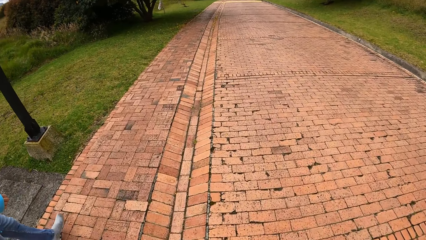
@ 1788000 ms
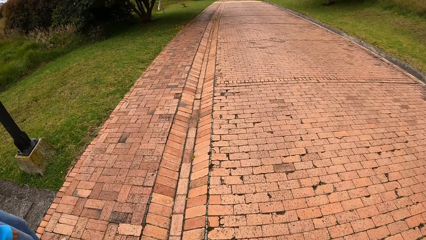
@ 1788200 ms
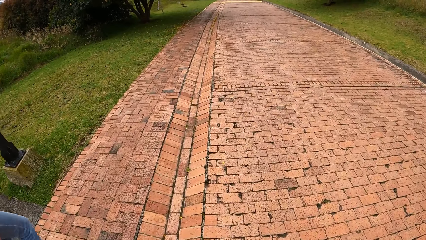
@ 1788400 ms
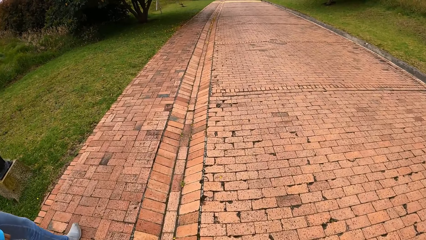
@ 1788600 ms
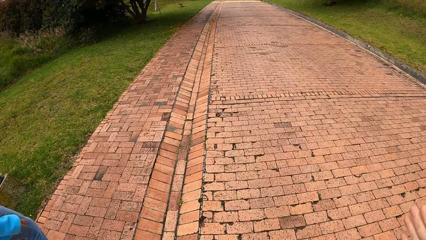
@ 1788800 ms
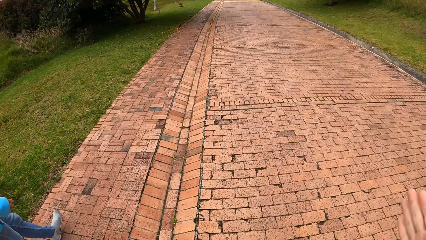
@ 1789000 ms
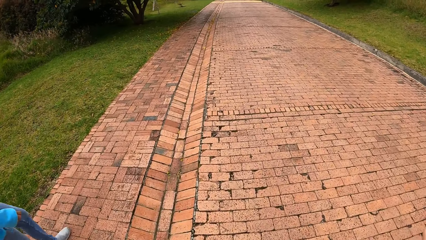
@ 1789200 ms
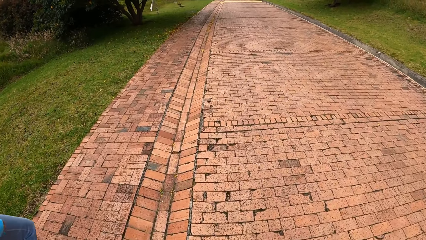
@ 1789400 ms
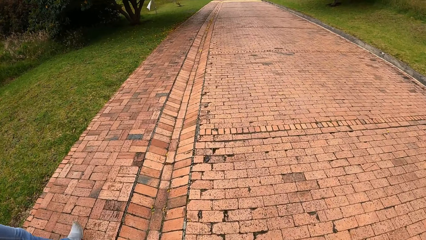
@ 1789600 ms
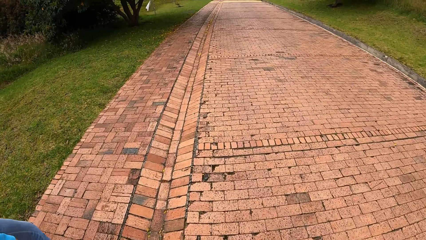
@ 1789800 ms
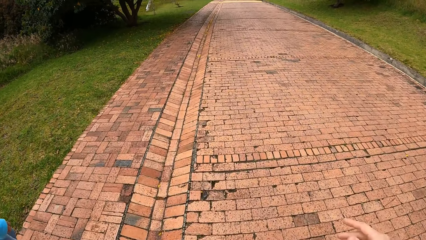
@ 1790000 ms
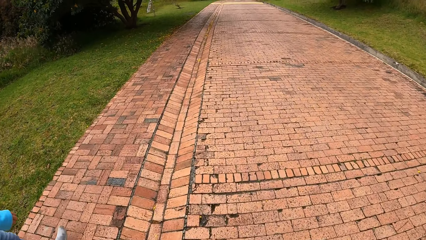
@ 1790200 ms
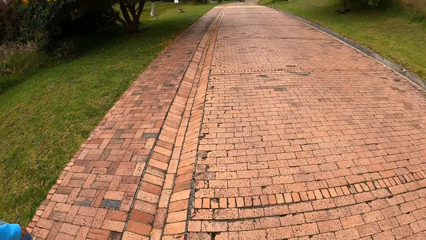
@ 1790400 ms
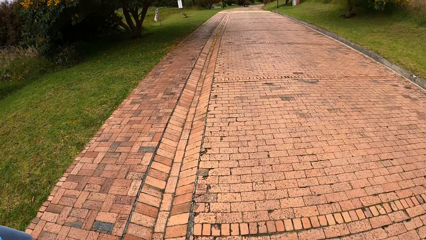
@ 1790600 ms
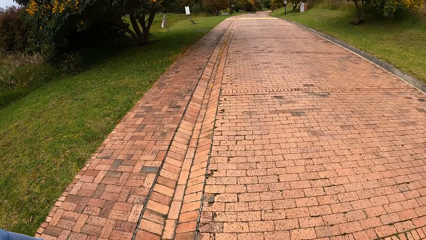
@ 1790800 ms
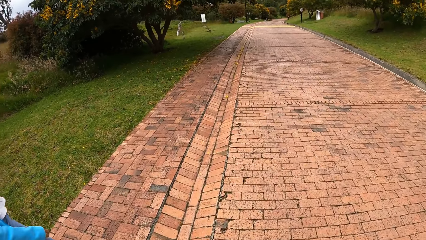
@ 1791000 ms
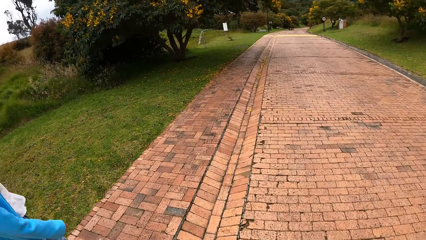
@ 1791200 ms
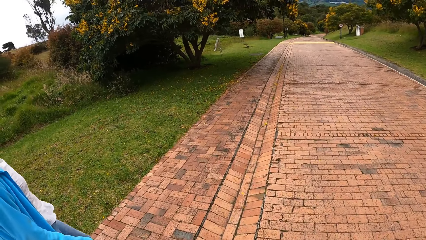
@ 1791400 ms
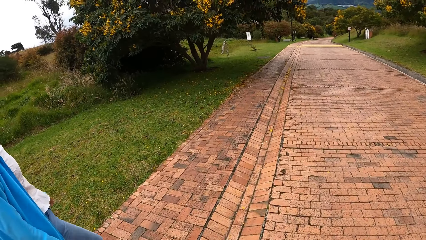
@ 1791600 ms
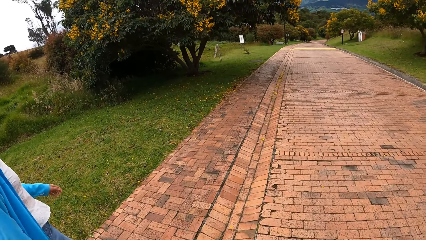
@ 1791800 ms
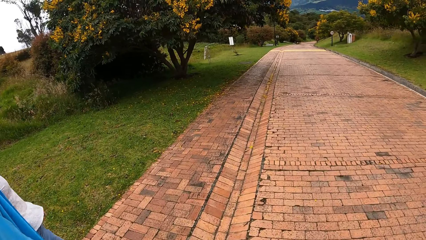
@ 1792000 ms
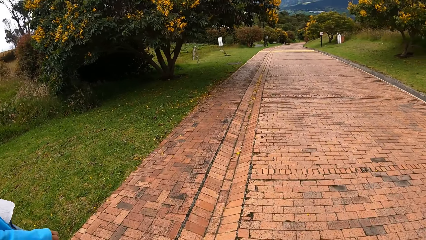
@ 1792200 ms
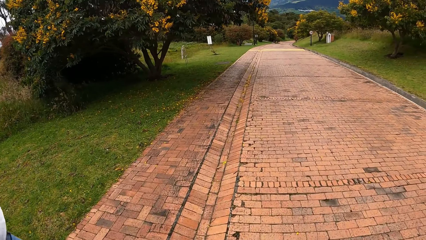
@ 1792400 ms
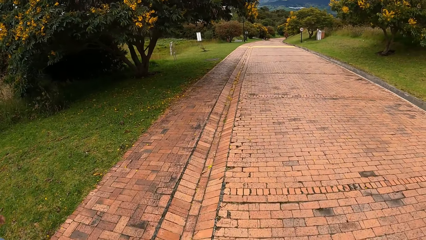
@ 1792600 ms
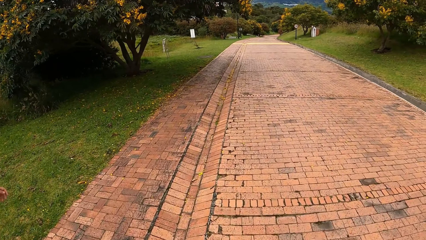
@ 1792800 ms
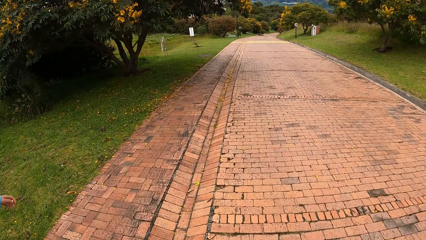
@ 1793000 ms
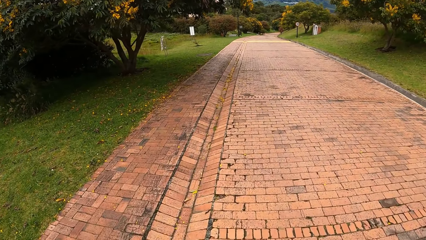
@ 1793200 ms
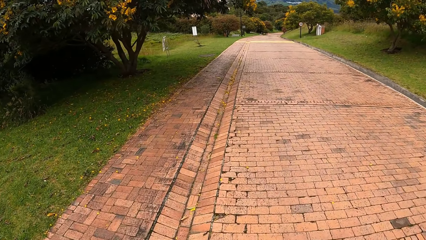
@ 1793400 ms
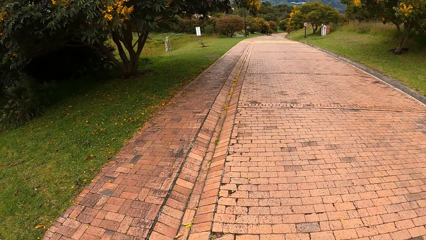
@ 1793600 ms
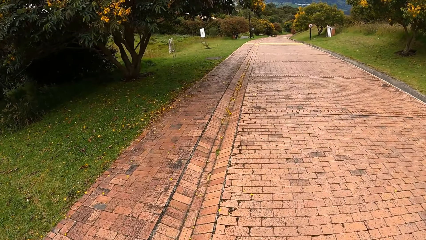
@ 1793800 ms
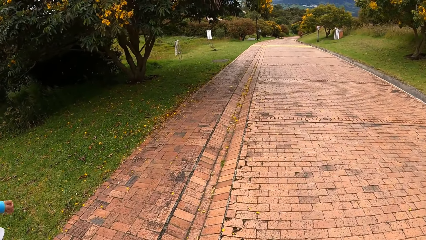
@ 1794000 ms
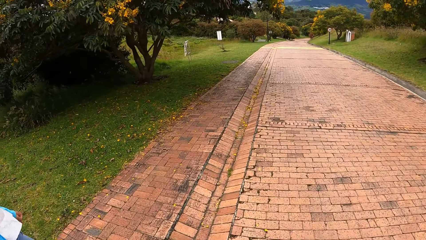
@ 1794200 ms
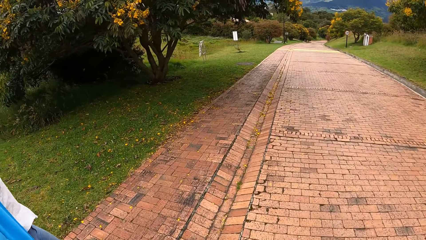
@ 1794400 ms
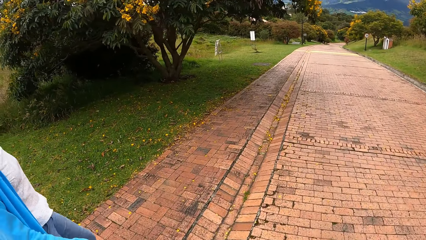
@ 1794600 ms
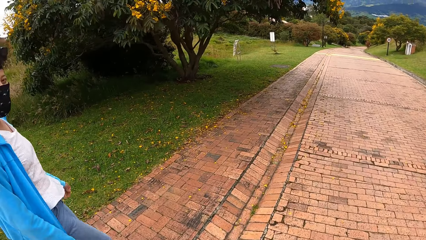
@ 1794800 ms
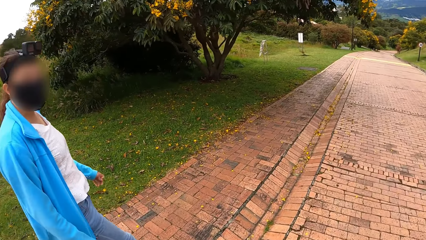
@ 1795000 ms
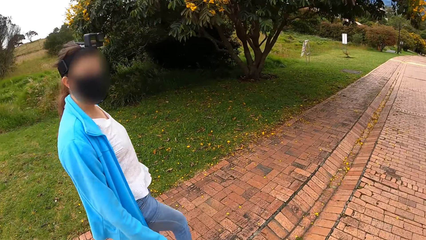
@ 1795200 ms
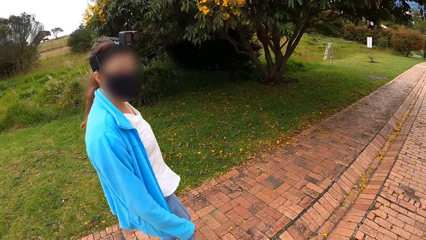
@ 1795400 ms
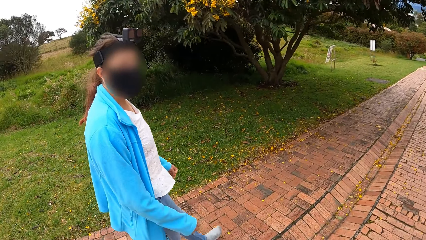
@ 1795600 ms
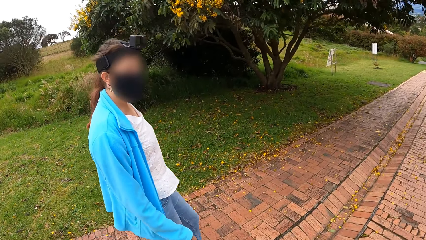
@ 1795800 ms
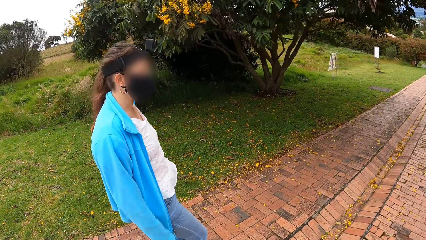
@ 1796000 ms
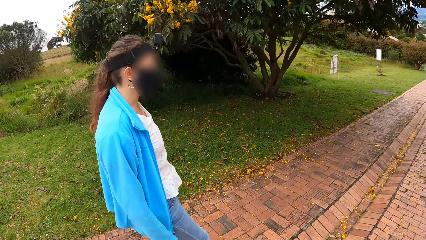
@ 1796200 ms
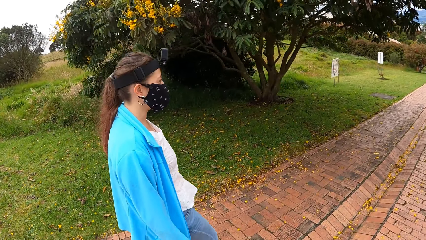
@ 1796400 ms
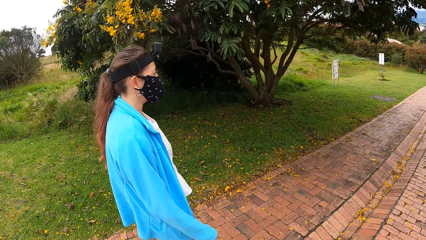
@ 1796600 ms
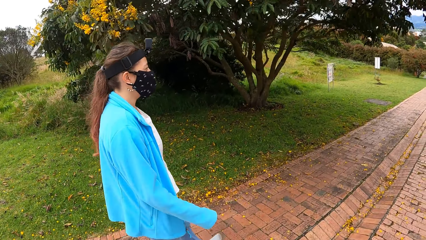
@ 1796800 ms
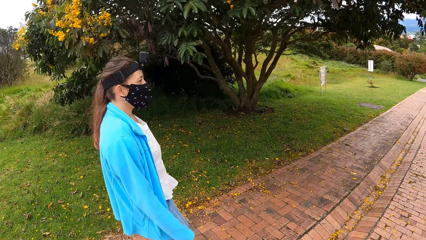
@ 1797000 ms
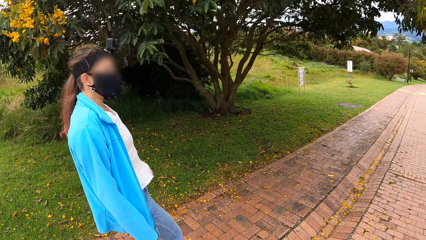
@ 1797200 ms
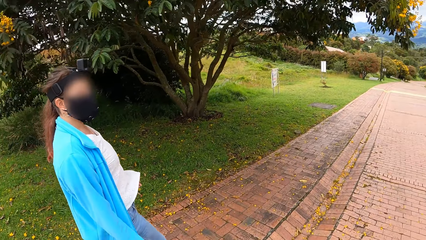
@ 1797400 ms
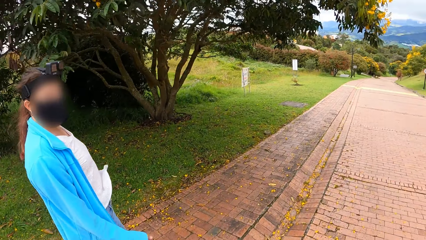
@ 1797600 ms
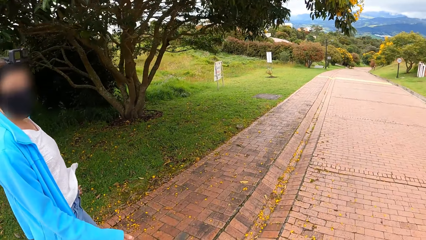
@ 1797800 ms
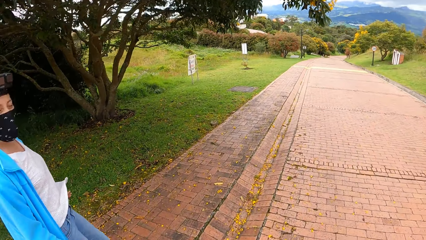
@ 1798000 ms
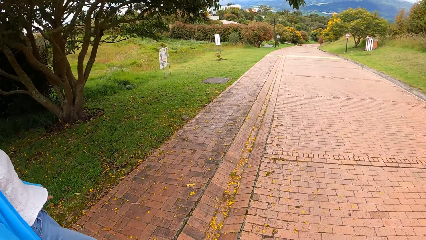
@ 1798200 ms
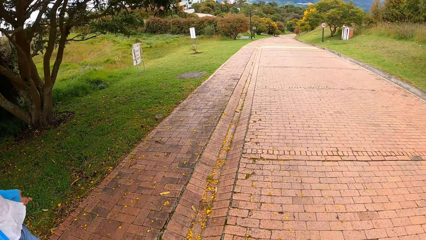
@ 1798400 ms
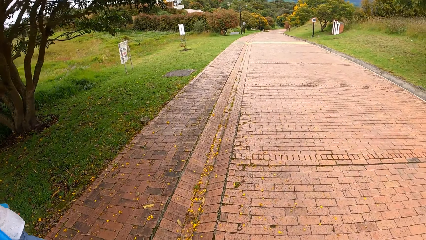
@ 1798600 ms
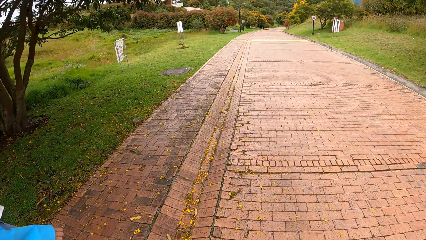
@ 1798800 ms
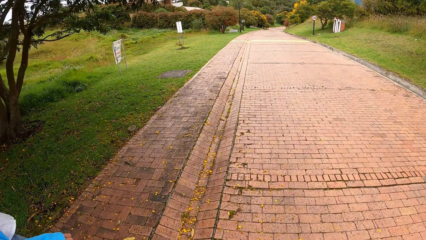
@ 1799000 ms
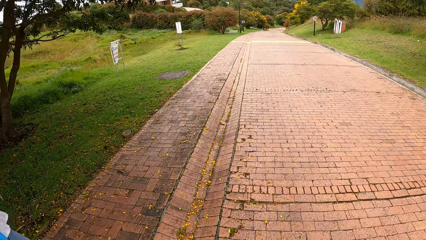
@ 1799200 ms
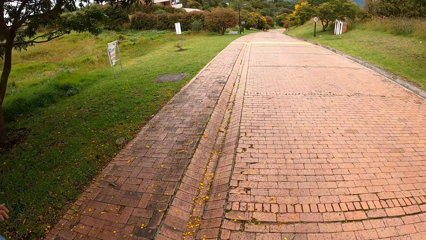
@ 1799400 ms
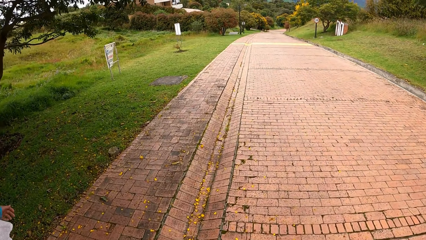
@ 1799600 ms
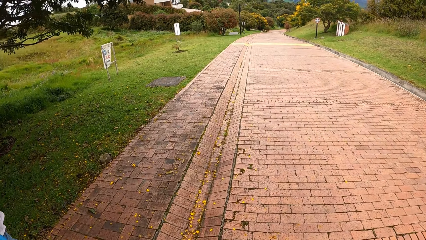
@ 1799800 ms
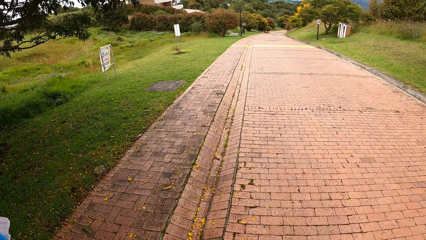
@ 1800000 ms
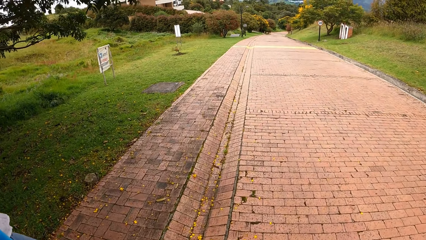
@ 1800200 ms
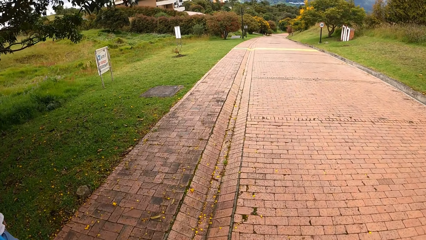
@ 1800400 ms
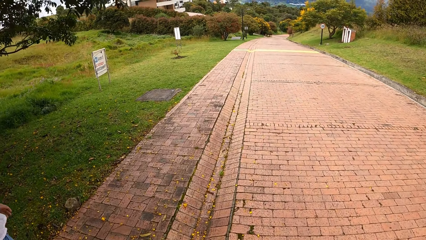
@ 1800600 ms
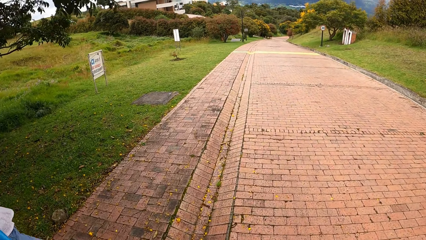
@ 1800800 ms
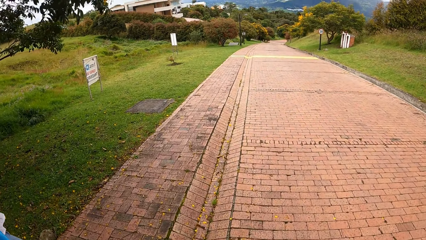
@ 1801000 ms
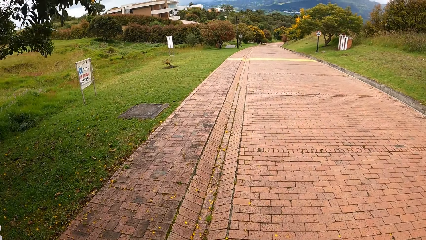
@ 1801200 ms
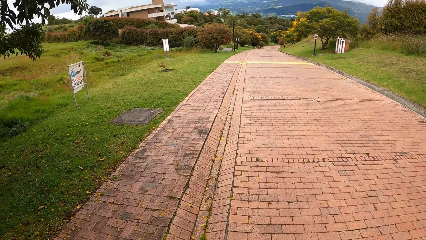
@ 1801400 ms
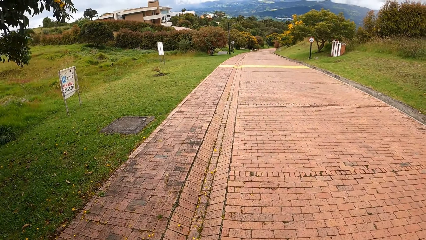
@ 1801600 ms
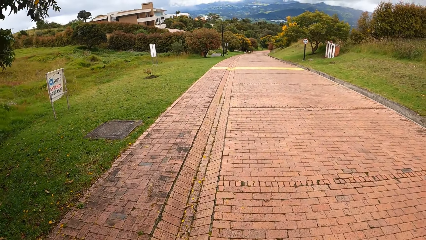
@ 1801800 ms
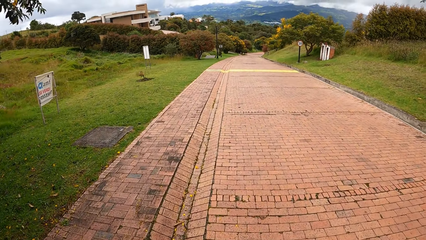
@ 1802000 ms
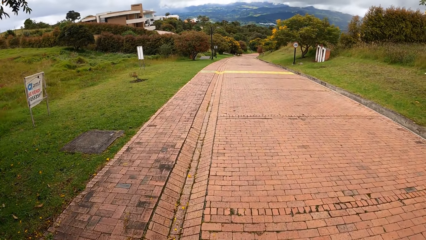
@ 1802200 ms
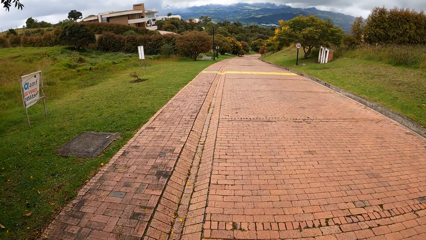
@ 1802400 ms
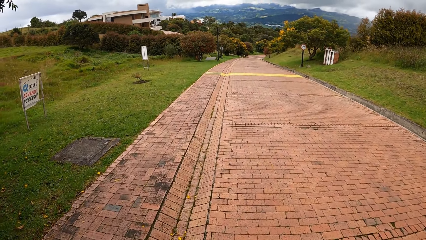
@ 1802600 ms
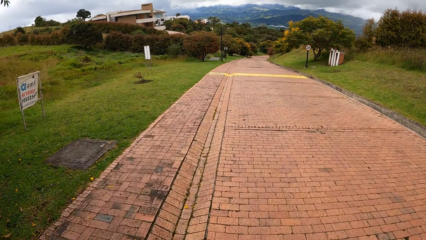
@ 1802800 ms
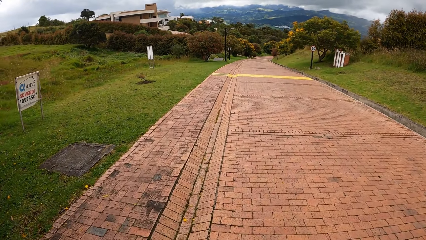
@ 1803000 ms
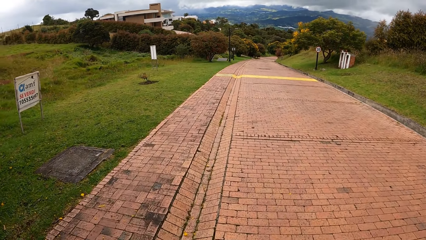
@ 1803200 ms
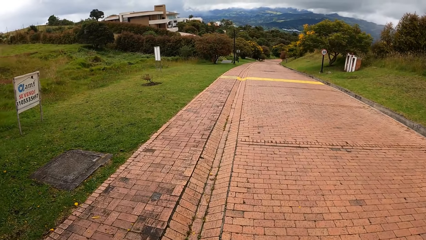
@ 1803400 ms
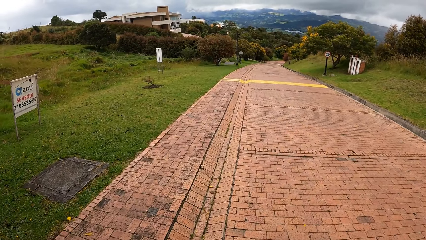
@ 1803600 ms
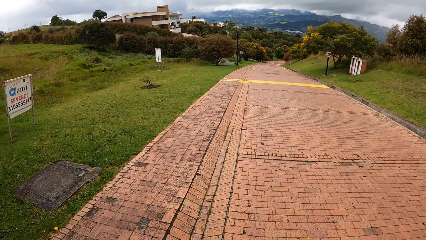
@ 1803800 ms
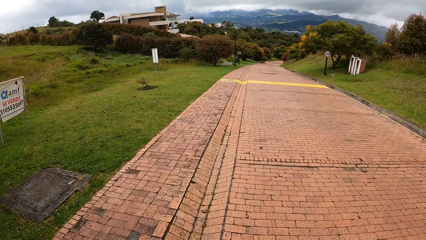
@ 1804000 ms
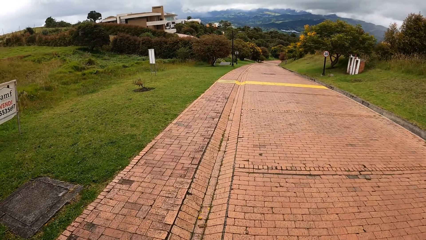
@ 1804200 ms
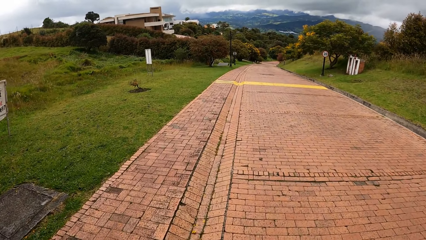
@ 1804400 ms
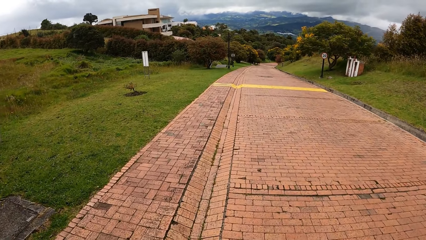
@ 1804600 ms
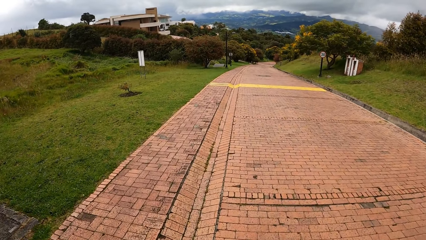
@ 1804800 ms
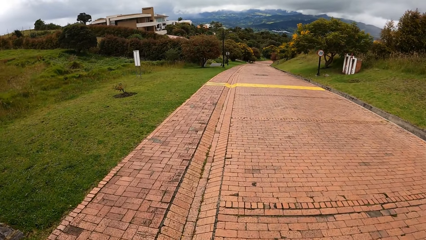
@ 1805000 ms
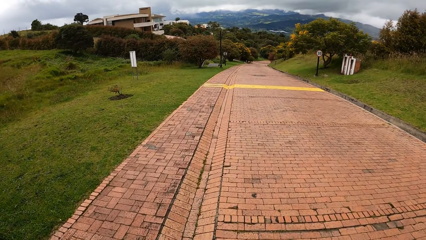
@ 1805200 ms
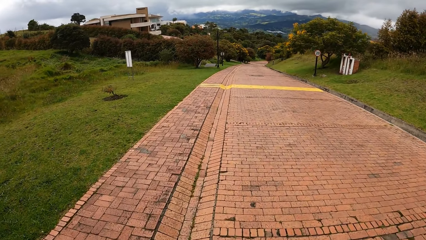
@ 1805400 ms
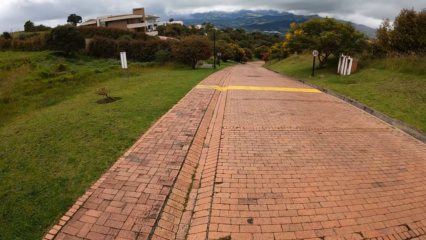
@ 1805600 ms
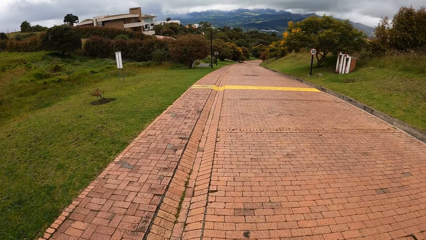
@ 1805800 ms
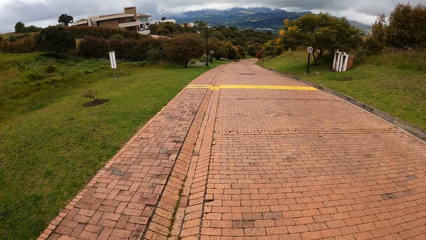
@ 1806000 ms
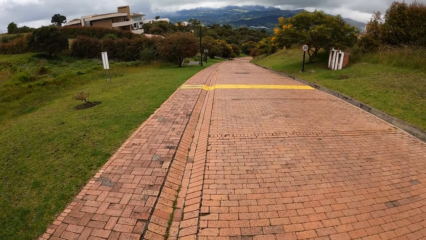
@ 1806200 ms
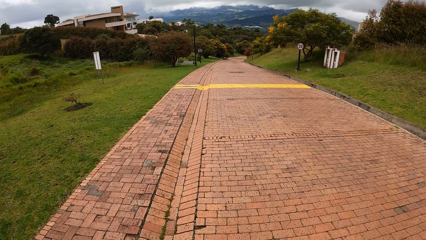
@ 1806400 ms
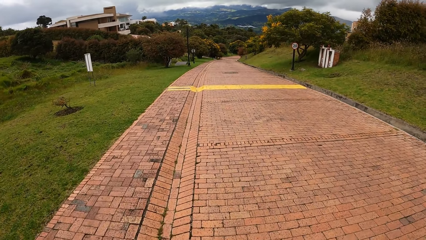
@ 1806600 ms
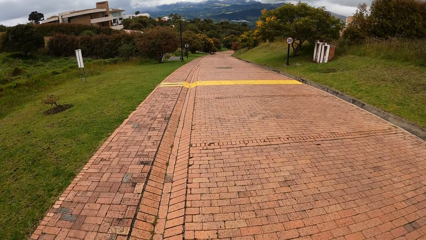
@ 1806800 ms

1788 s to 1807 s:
The camera wearer gestures. They walk on the road around the estate.
